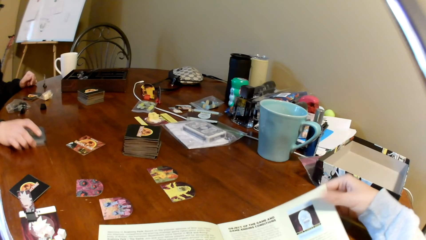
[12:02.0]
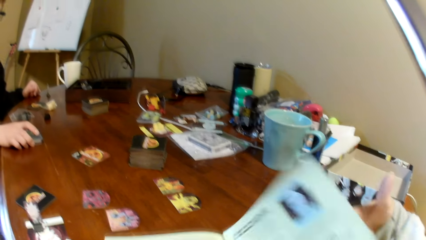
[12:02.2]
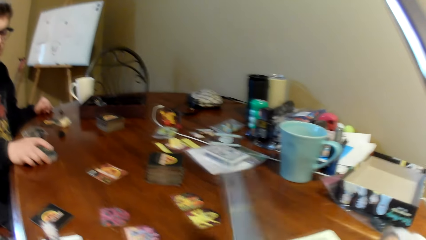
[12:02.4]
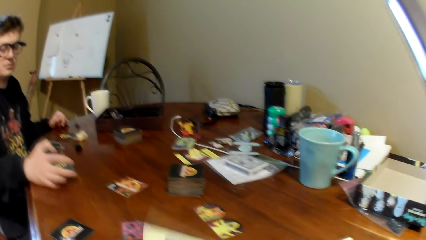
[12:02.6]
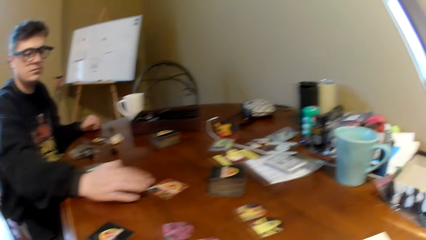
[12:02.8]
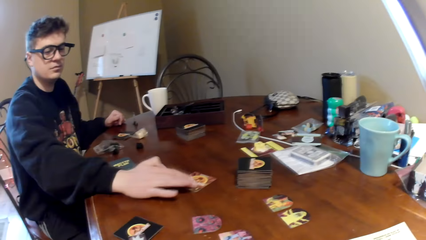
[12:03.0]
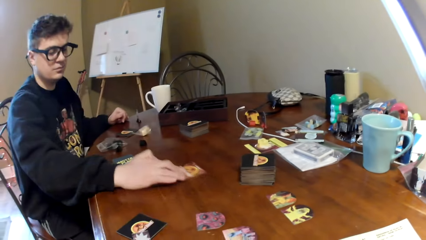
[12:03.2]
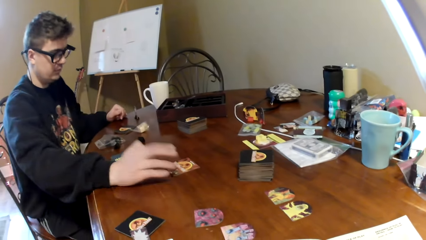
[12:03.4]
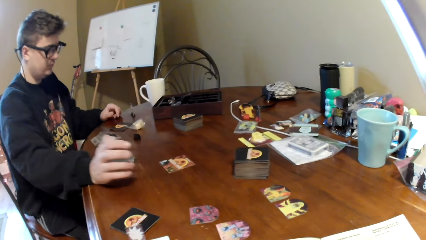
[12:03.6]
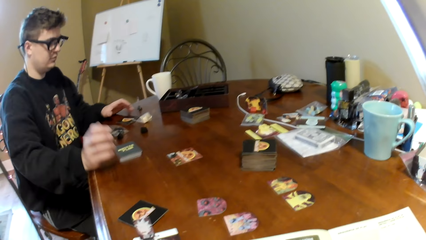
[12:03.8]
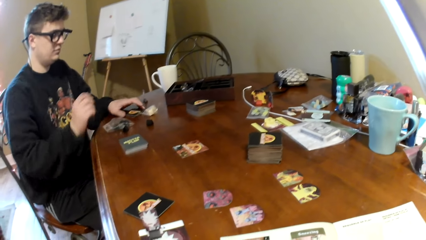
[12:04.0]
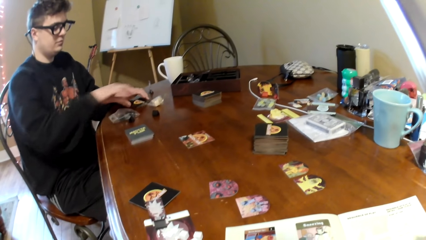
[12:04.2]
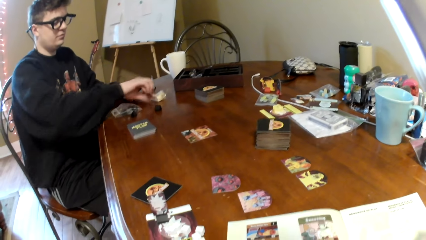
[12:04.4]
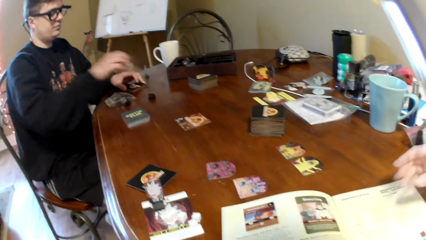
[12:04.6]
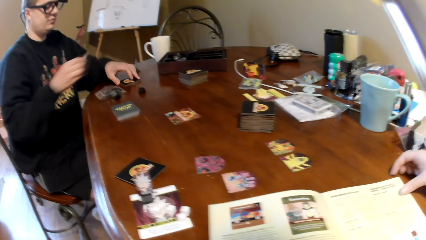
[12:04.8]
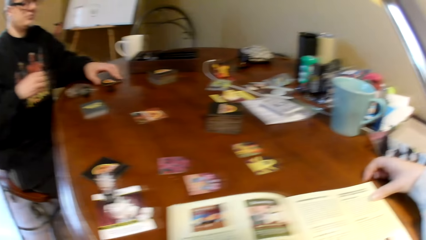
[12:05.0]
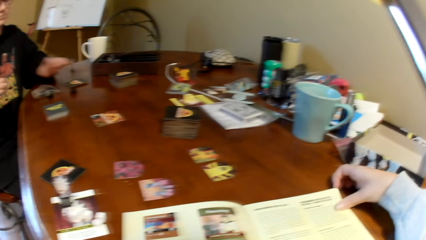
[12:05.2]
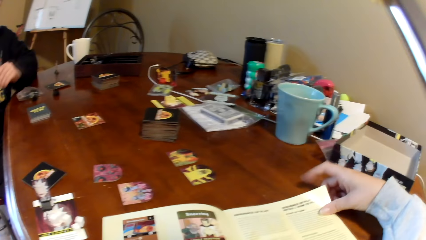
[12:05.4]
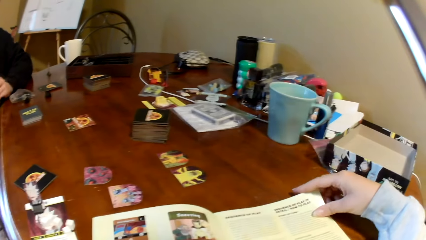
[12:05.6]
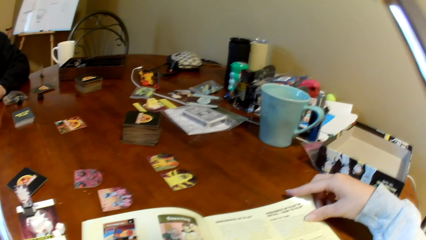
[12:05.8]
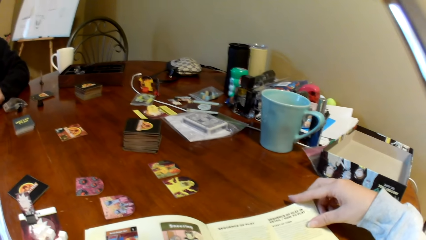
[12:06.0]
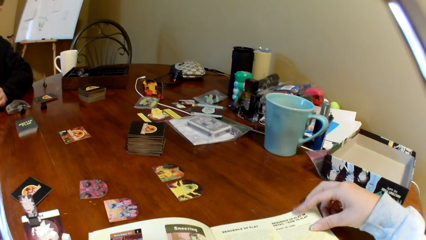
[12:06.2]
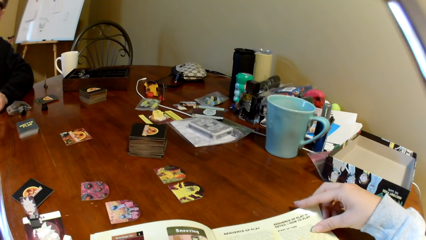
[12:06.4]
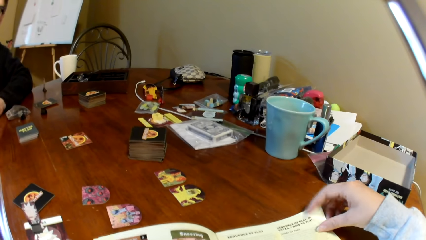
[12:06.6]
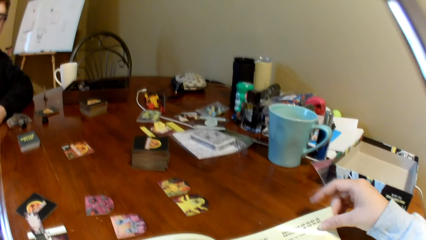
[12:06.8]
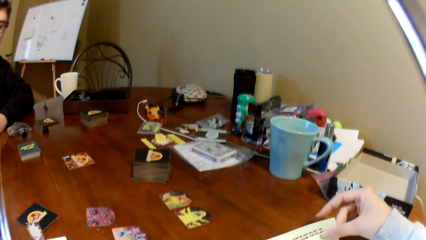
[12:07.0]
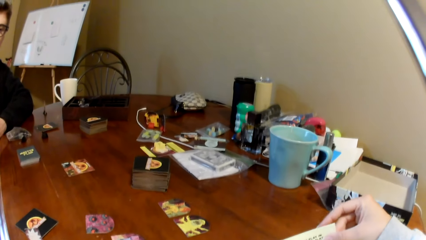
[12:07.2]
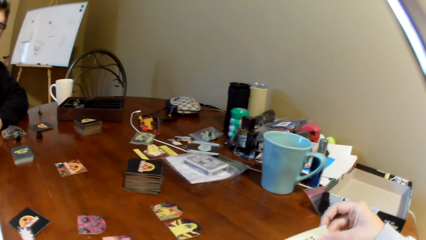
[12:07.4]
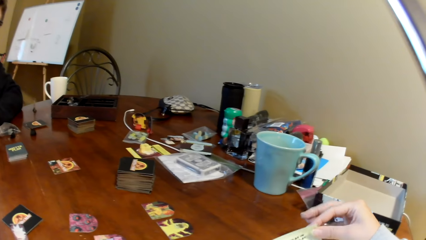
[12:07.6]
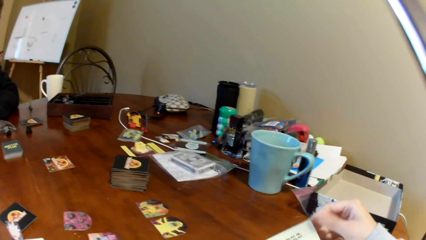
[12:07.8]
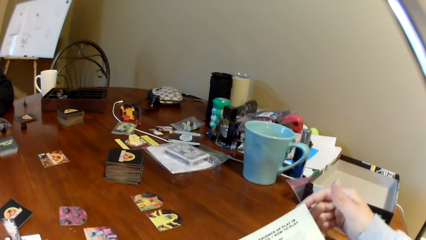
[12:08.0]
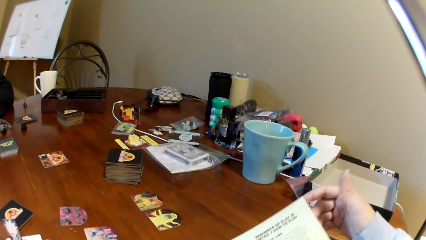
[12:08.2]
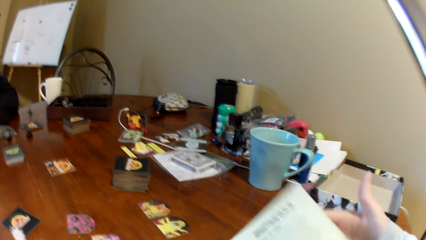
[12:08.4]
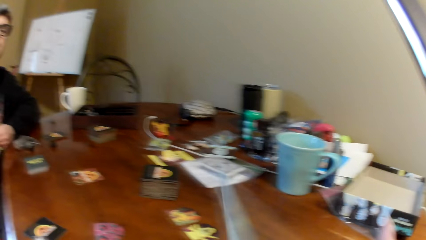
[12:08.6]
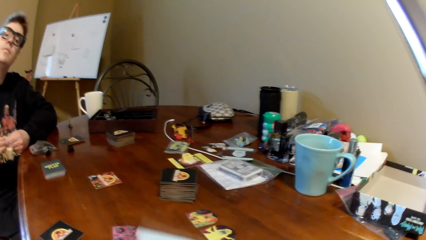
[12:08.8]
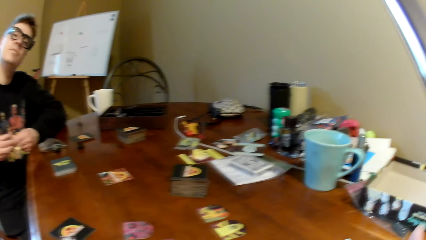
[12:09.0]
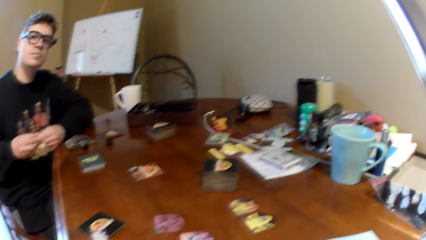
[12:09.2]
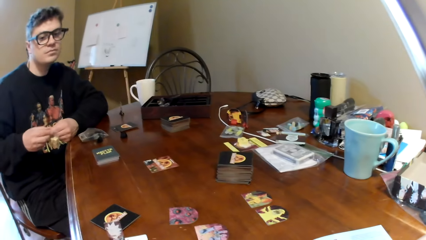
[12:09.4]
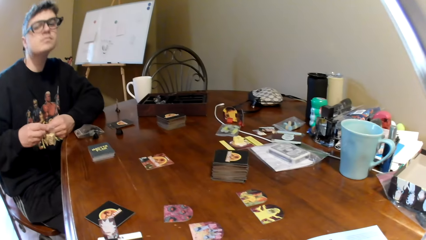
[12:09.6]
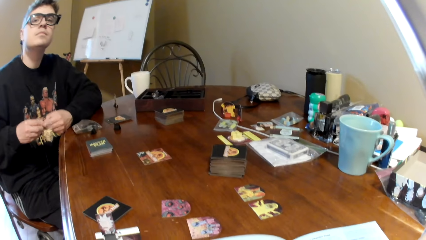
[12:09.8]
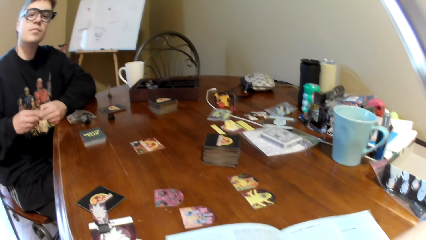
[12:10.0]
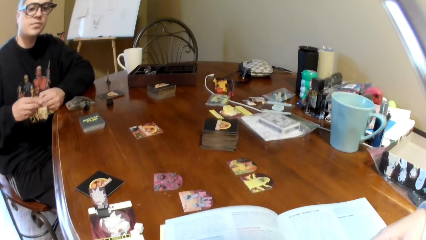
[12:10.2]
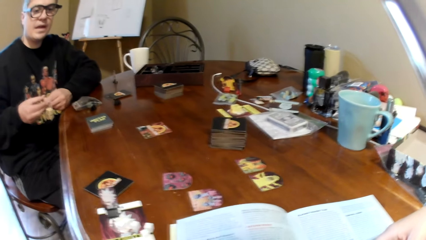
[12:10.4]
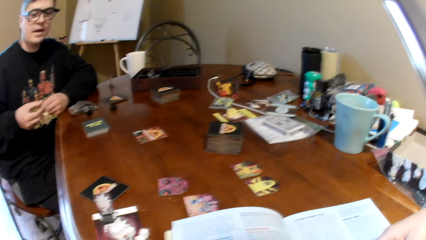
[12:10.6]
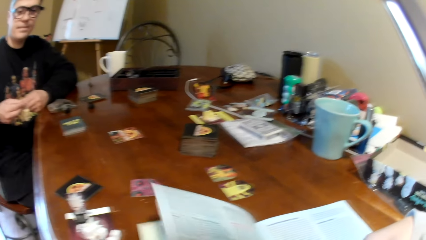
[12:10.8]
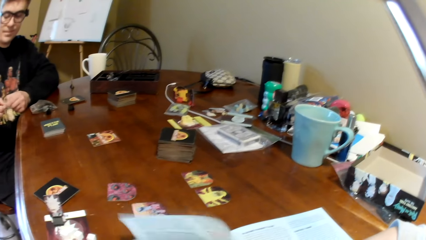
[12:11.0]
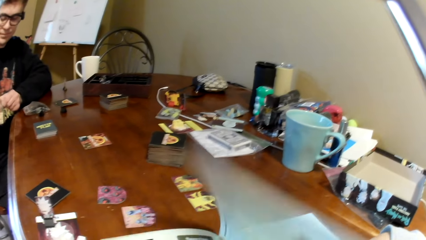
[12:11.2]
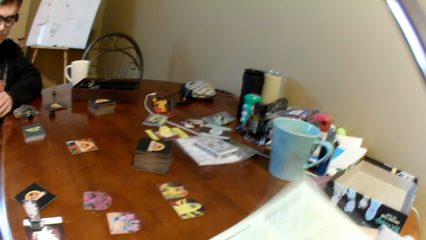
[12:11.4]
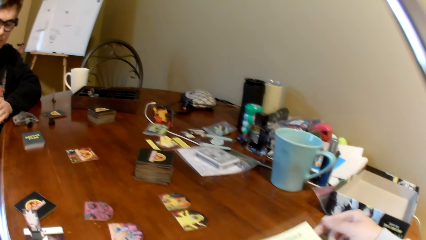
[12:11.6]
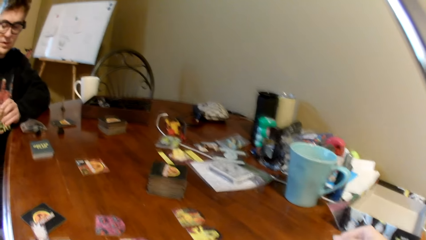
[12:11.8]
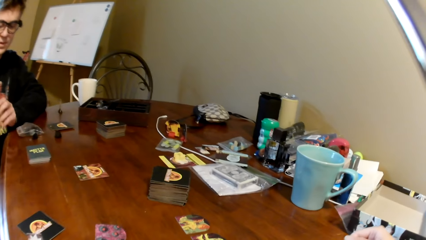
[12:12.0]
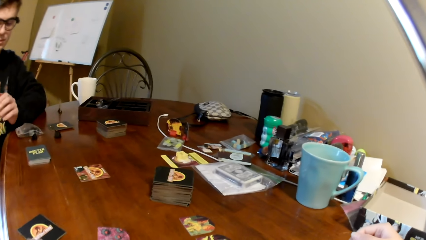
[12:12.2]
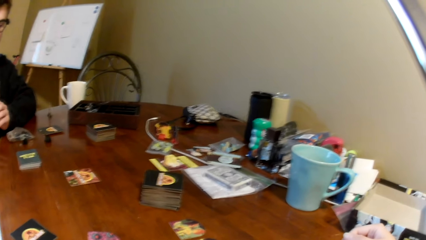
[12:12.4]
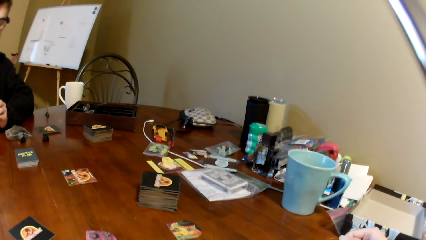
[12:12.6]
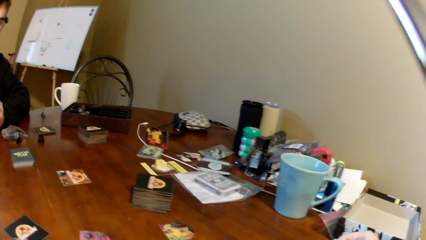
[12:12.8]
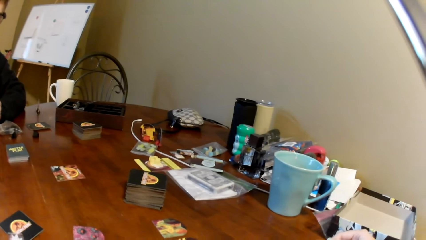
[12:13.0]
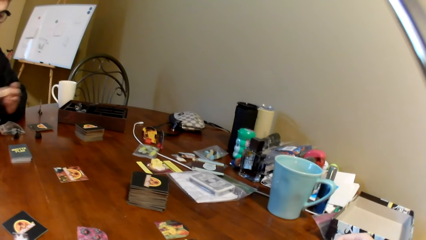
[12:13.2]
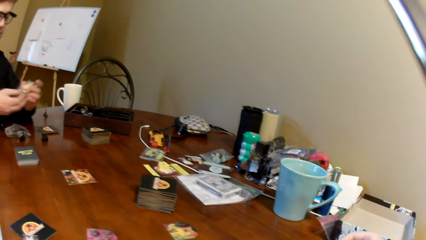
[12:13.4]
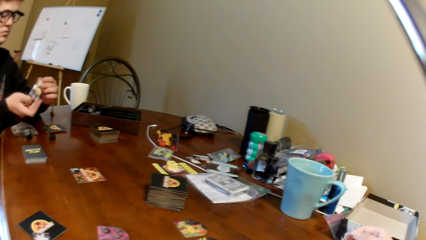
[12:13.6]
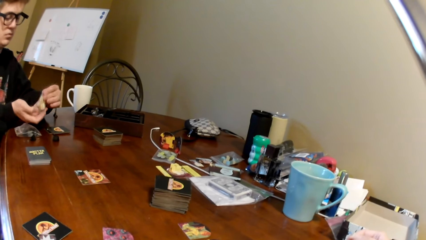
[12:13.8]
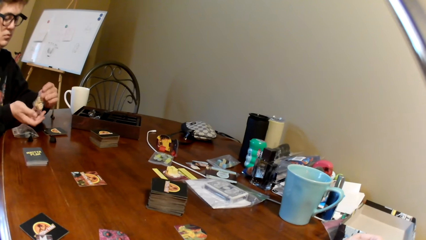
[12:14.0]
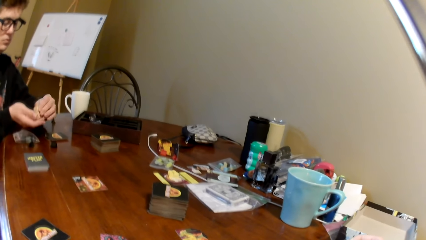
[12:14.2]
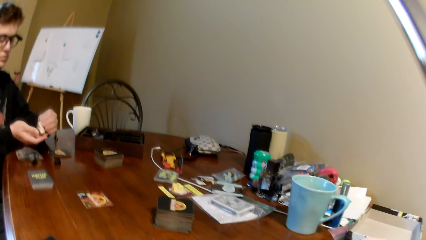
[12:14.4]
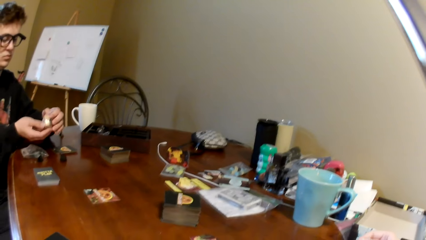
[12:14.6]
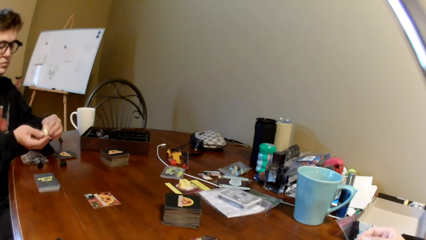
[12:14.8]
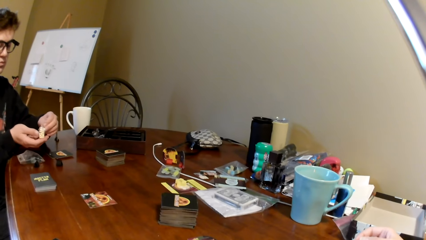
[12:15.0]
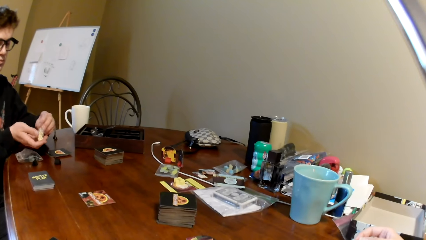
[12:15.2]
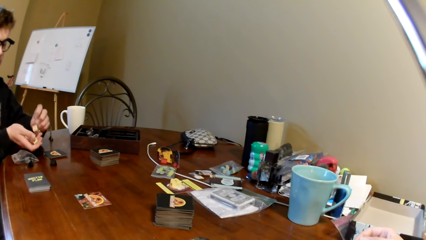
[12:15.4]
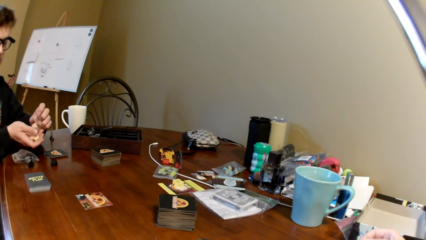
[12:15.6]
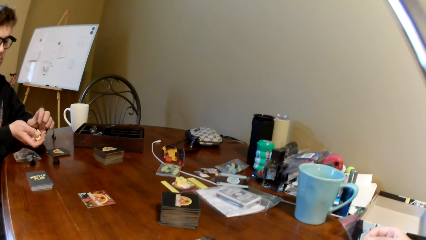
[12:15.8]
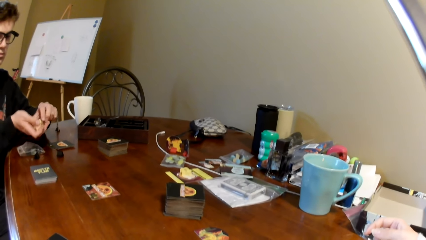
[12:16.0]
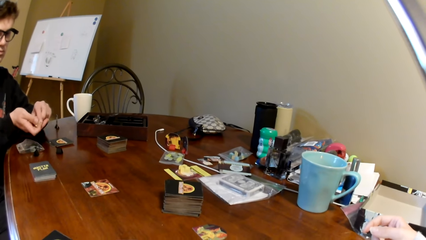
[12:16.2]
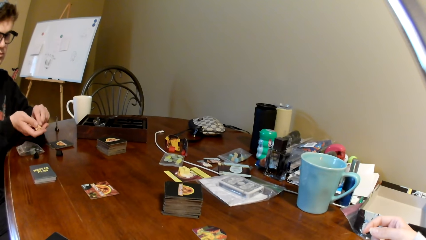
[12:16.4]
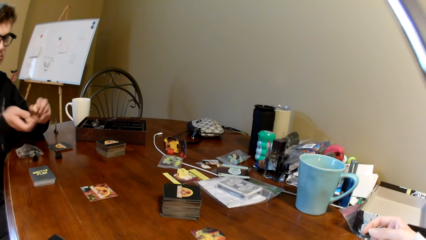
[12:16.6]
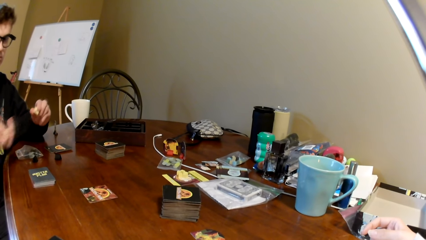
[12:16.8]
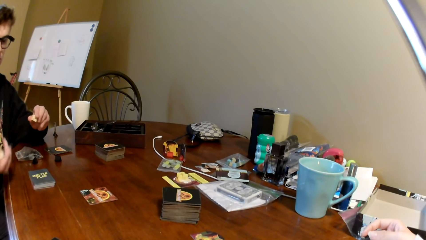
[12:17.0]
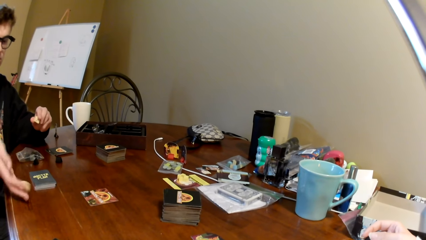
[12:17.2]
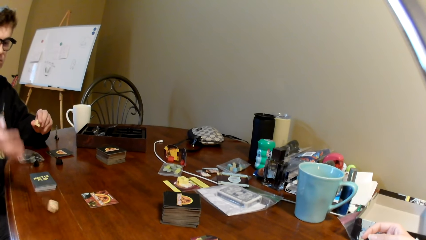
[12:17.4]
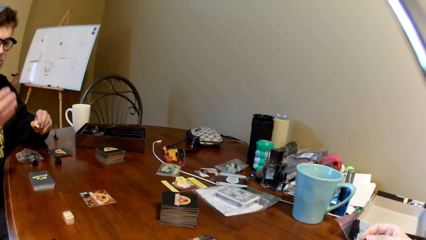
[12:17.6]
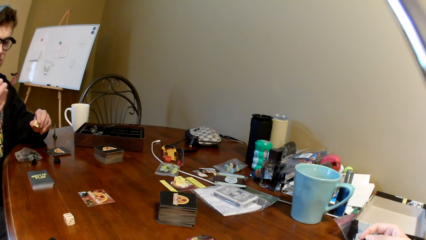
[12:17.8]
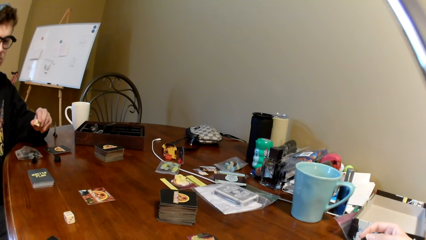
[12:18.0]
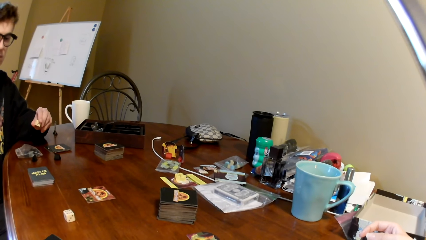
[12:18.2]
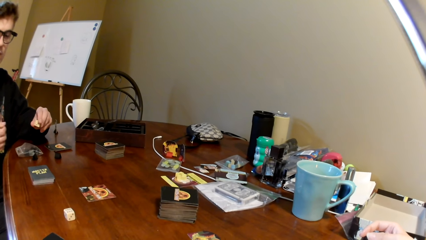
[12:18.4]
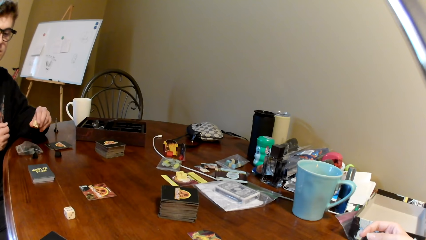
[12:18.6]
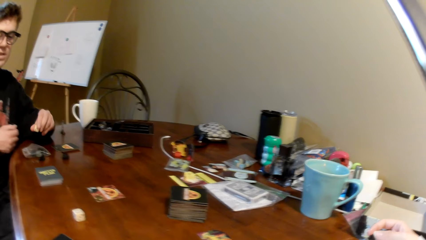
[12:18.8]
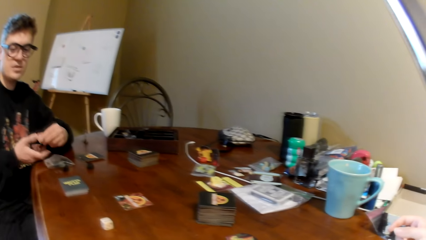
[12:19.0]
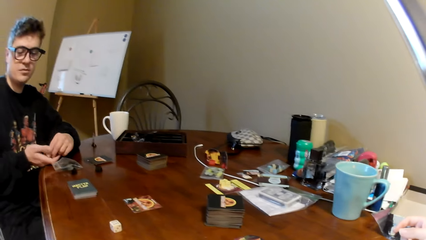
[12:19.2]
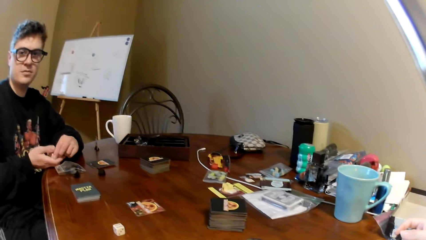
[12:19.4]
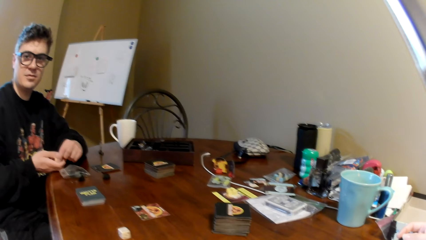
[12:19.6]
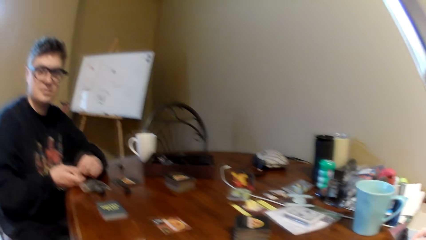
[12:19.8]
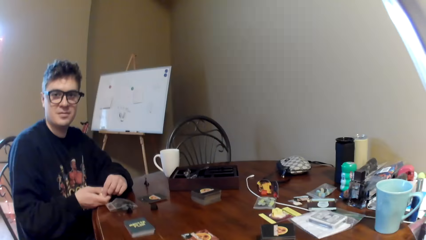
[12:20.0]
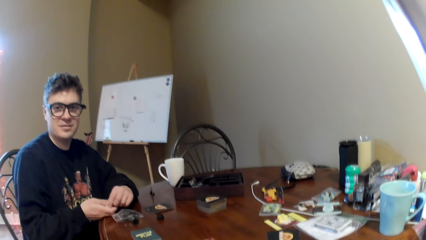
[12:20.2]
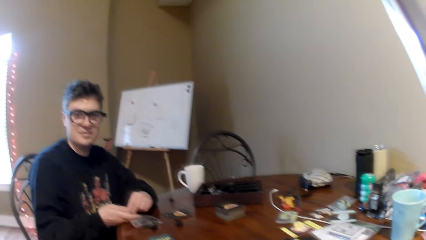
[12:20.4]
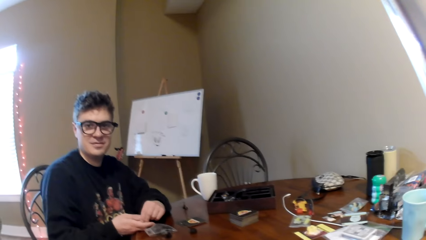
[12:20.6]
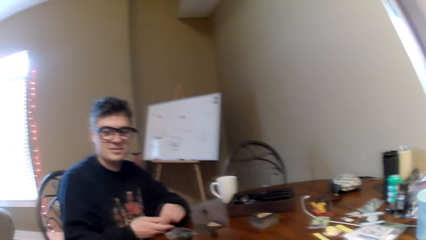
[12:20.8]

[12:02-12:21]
A man holds the books and moves the books. The camera wearer turns the page of the magazine. The man touches the card and pulls a playing card. The camera wearer reads the magazine. The man picks up the plastic packet and moves the card. The camera wearer turns the page of the magazine. They read the magazine. The man converses with the camera wearer. The camera wearer turns the page of the magazine. The man converses with the camera wearer. The man puts the dice on his hand, removes the dice from the paper, touches the dice, drops a dice on the table, rolls the dice on the table, and converses with the camera wearer.
